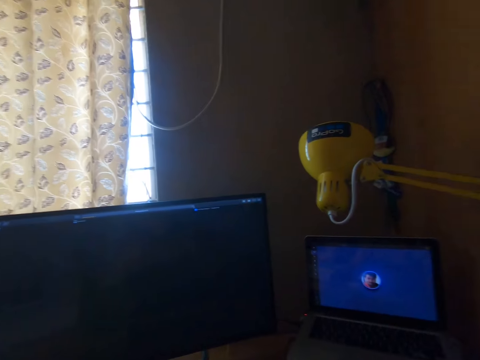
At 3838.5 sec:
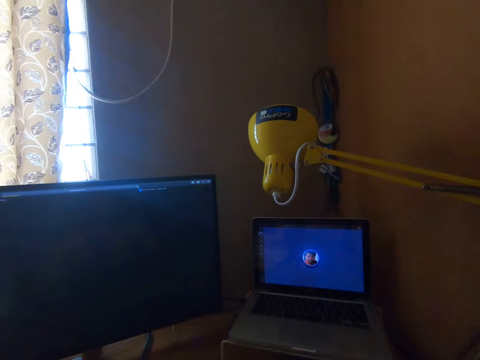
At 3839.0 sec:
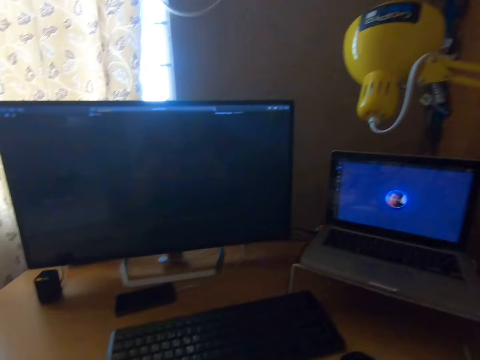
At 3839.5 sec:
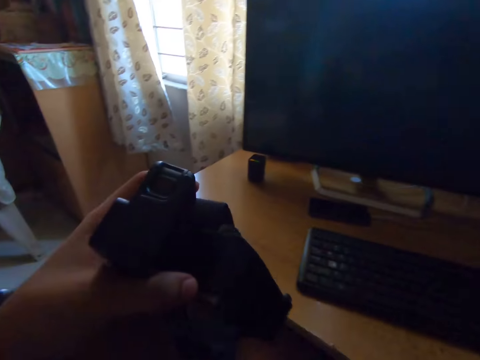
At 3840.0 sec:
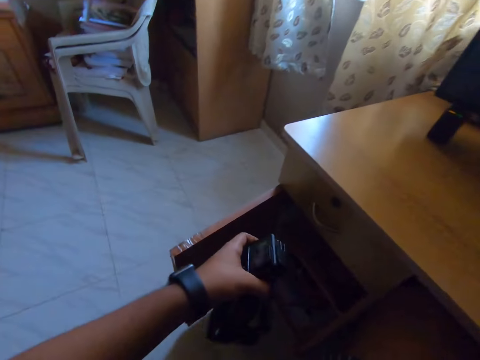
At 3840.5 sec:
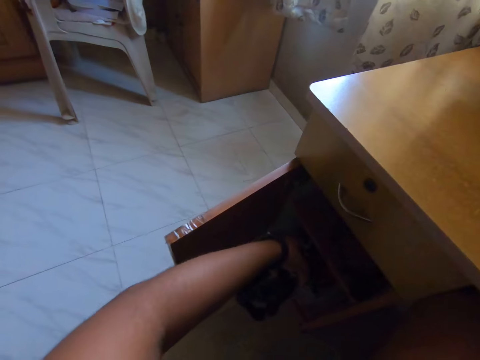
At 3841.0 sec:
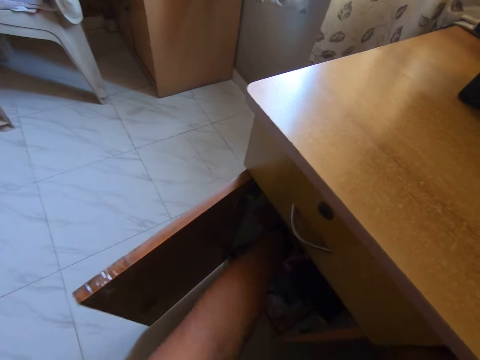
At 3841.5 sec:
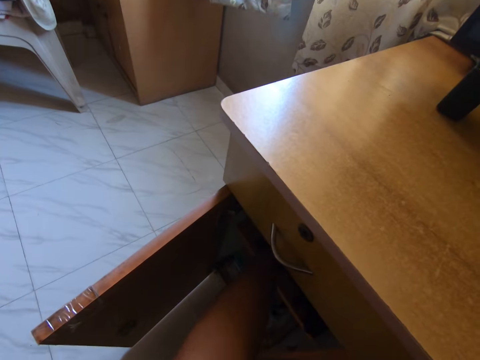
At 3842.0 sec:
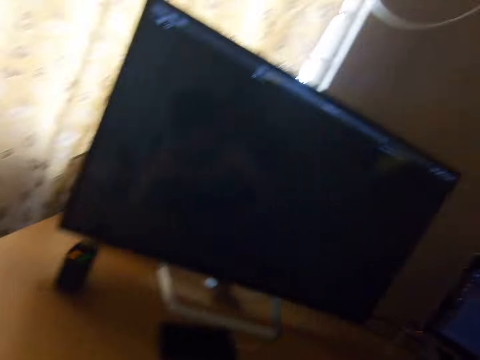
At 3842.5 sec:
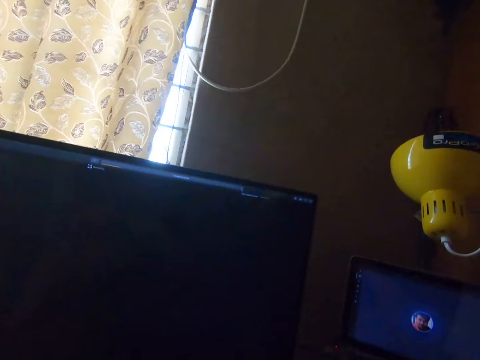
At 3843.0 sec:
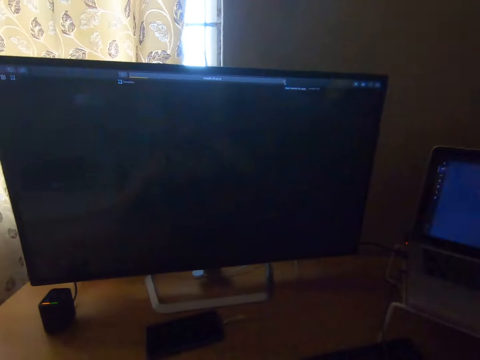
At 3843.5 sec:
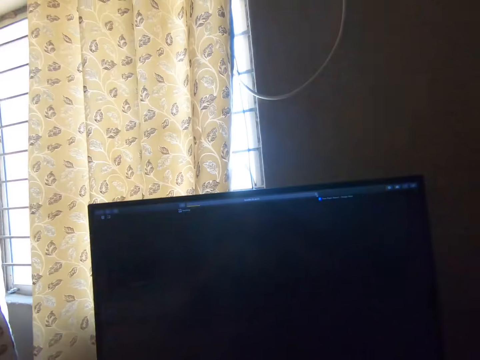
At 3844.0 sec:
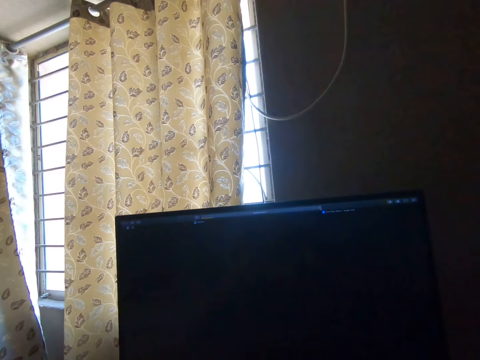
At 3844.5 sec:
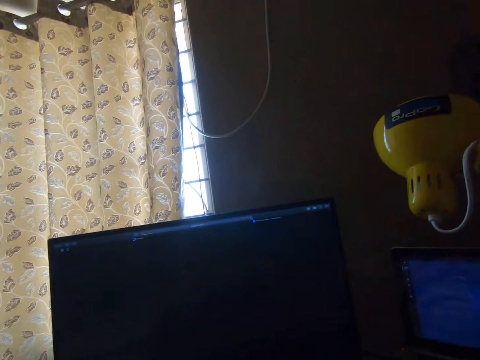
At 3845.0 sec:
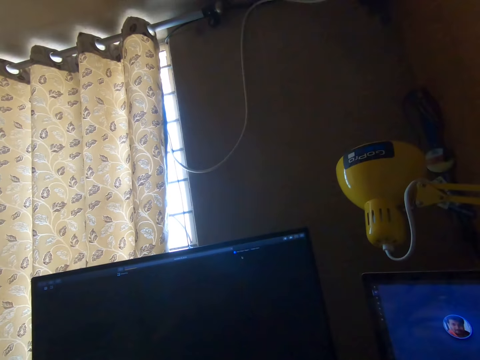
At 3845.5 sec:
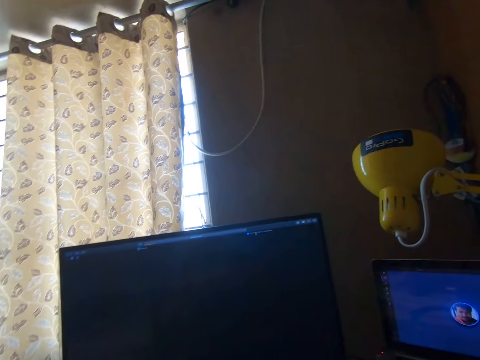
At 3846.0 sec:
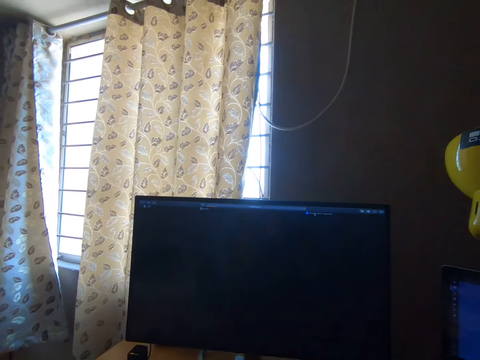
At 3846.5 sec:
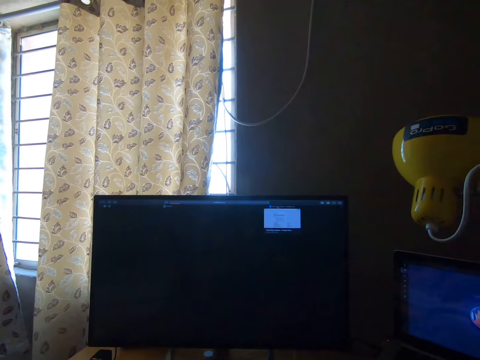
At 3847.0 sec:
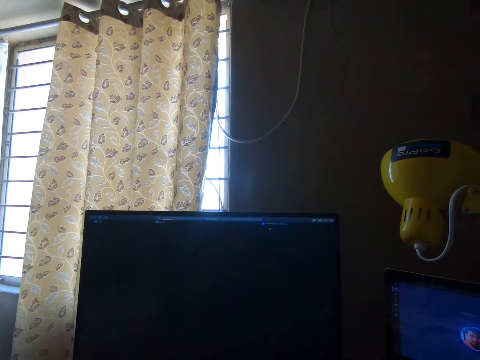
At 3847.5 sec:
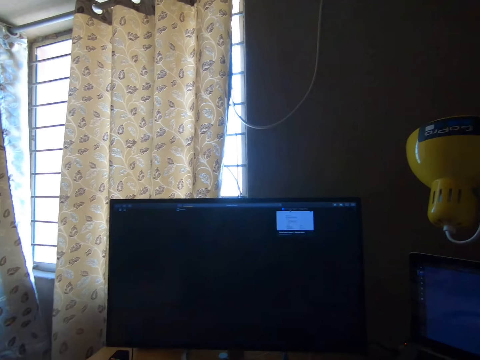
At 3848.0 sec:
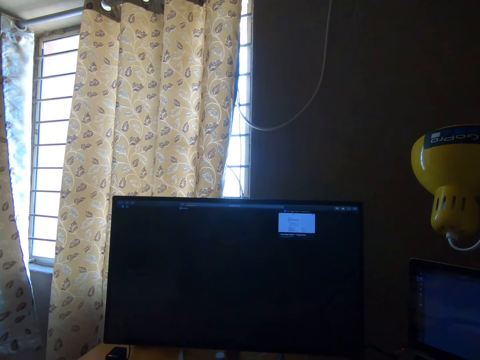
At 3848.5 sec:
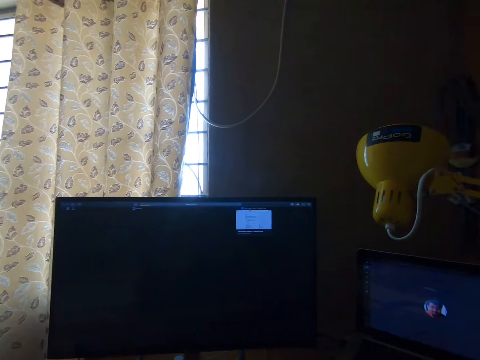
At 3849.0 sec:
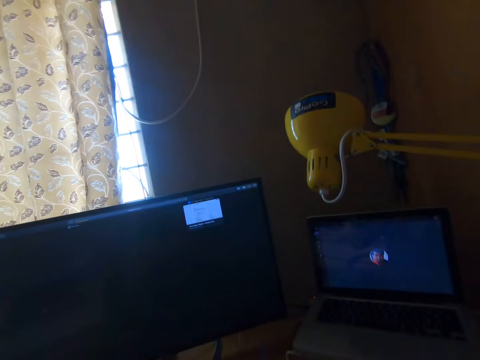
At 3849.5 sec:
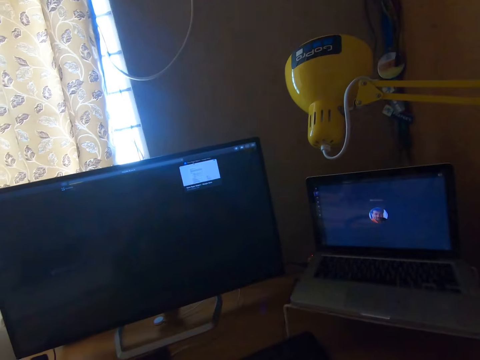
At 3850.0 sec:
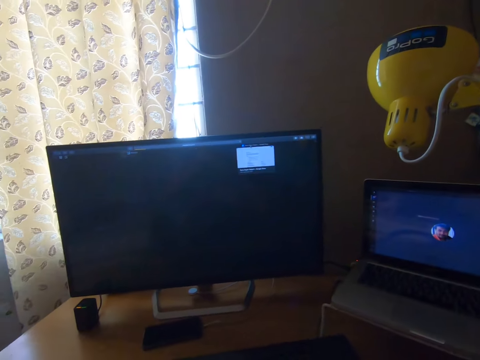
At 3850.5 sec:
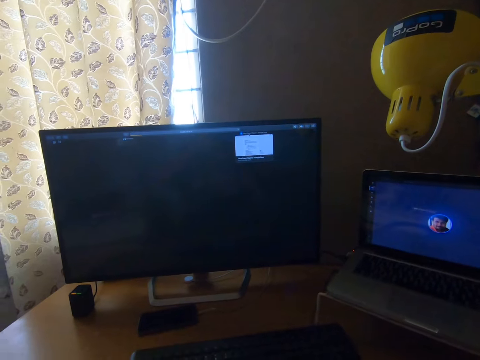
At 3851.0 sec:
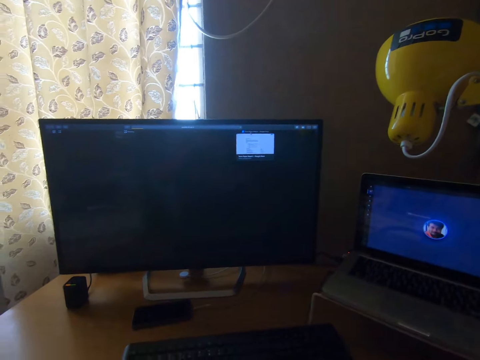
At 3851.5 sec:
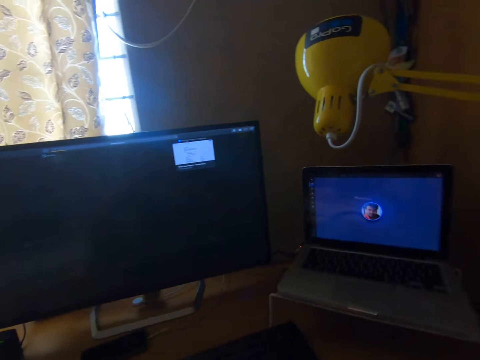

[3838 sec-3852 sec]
The camera wearer puts the camera into the cabinet with his left hand.

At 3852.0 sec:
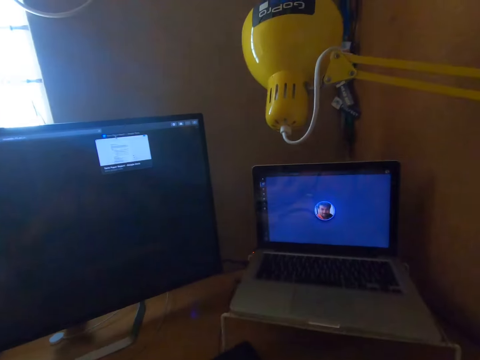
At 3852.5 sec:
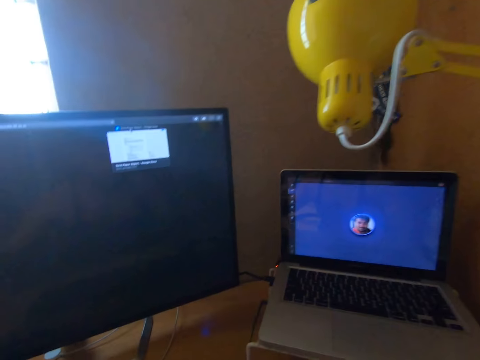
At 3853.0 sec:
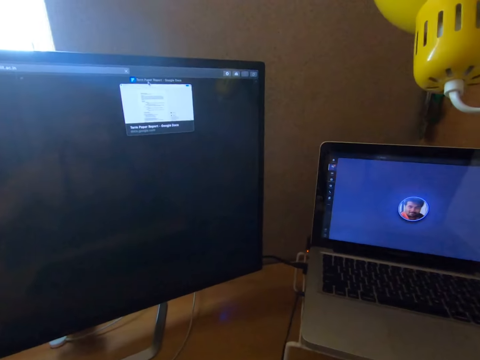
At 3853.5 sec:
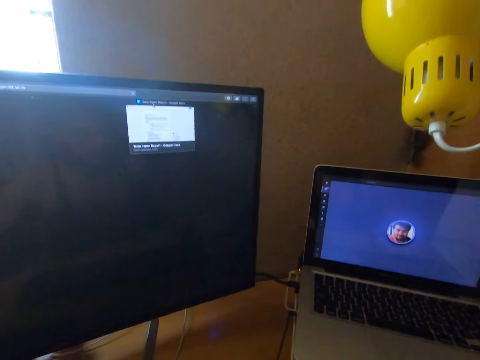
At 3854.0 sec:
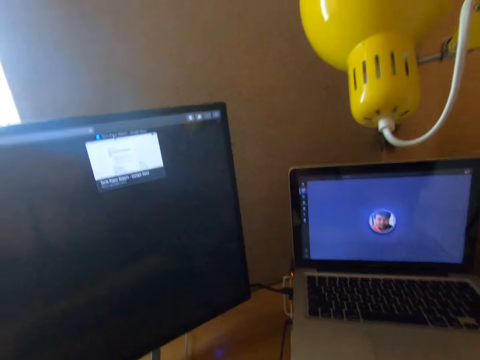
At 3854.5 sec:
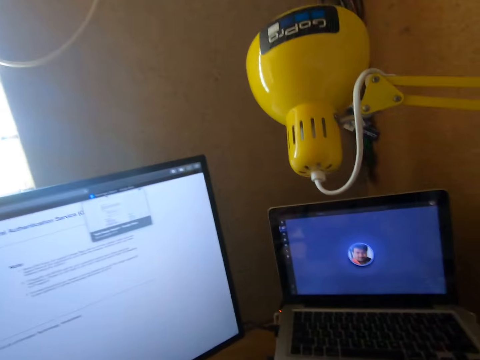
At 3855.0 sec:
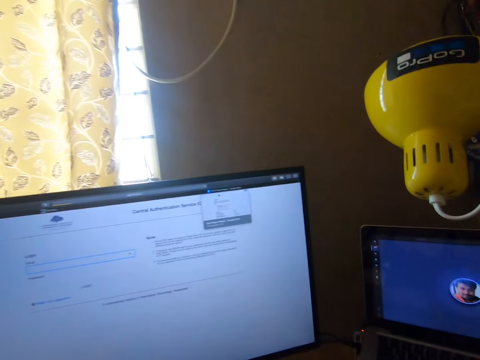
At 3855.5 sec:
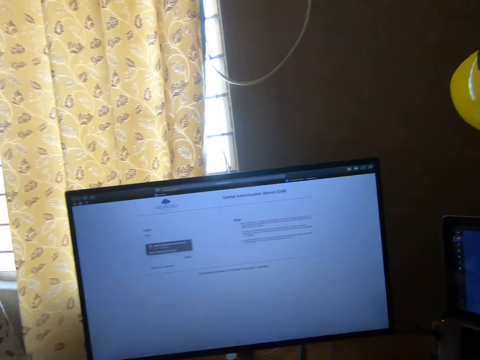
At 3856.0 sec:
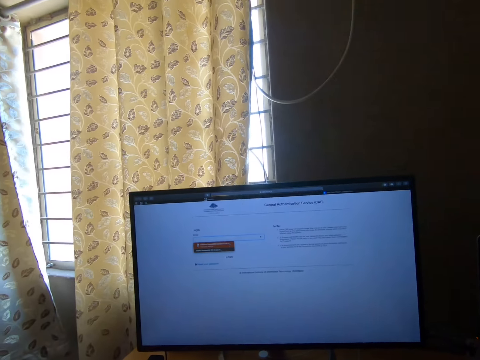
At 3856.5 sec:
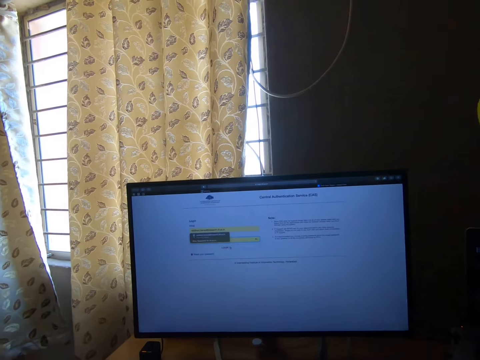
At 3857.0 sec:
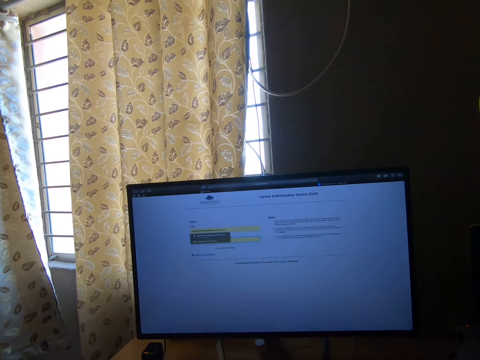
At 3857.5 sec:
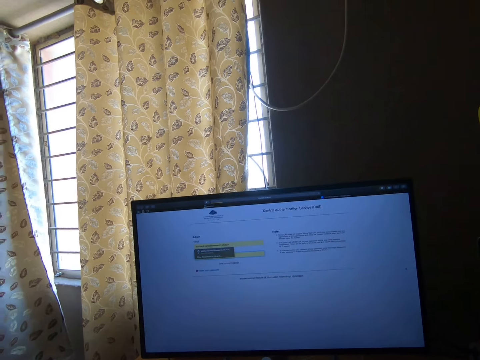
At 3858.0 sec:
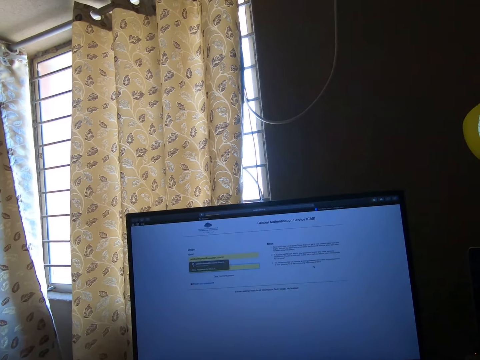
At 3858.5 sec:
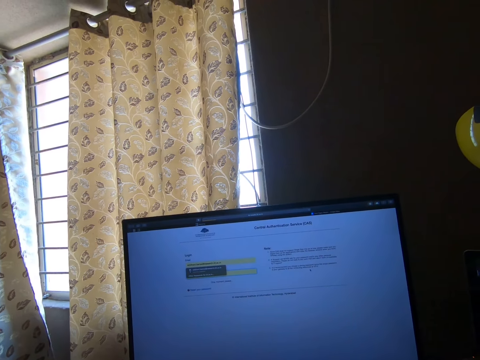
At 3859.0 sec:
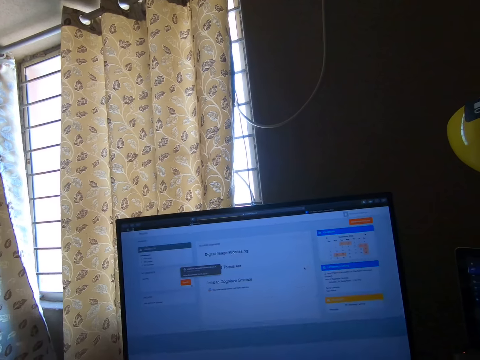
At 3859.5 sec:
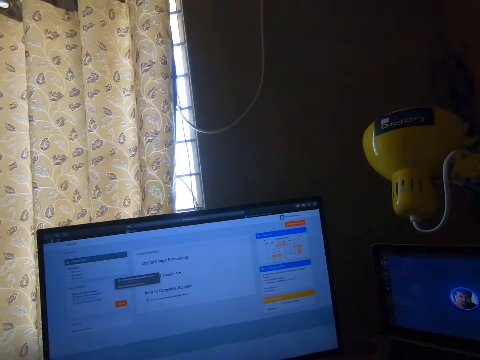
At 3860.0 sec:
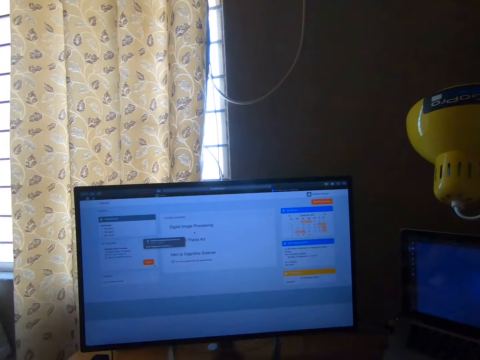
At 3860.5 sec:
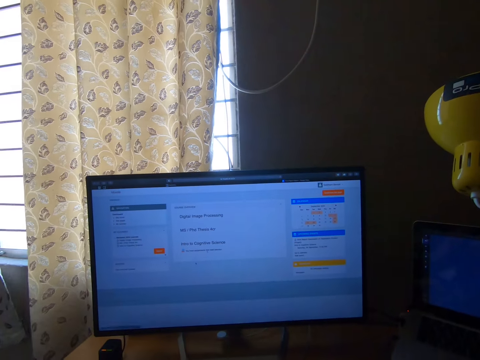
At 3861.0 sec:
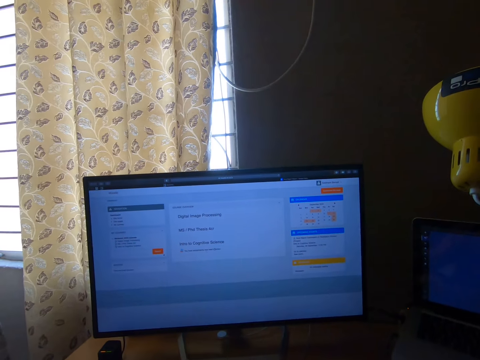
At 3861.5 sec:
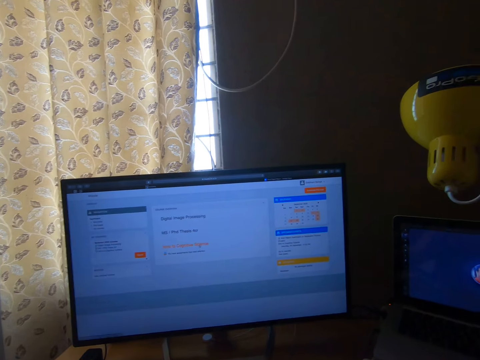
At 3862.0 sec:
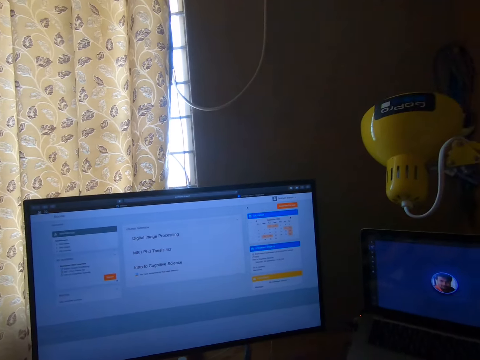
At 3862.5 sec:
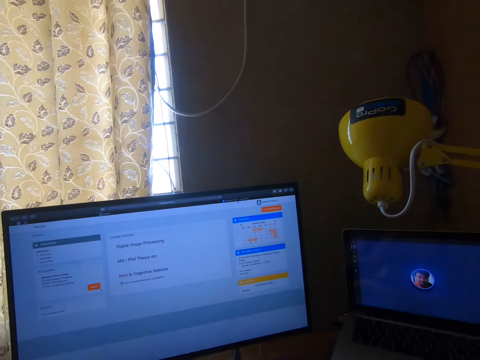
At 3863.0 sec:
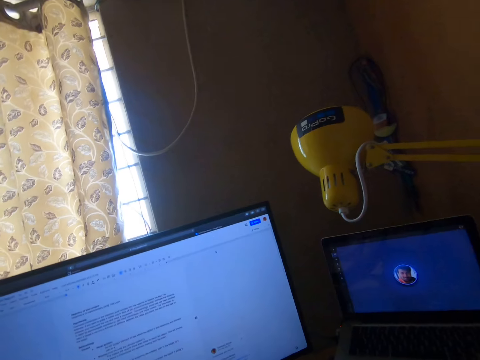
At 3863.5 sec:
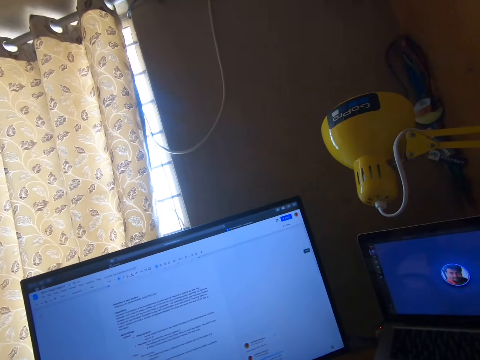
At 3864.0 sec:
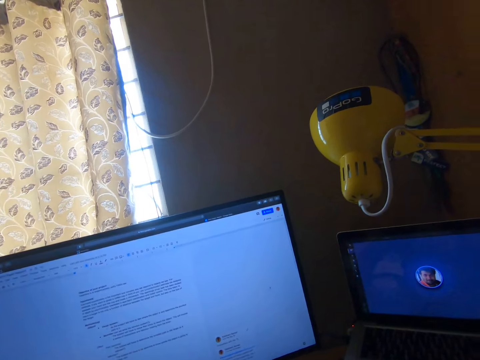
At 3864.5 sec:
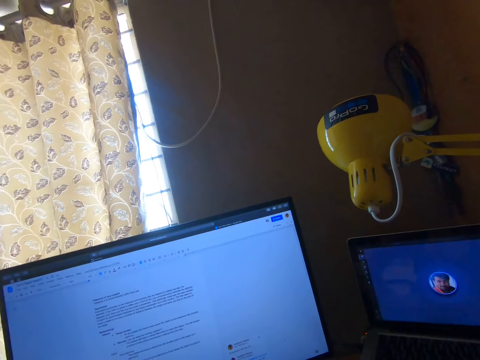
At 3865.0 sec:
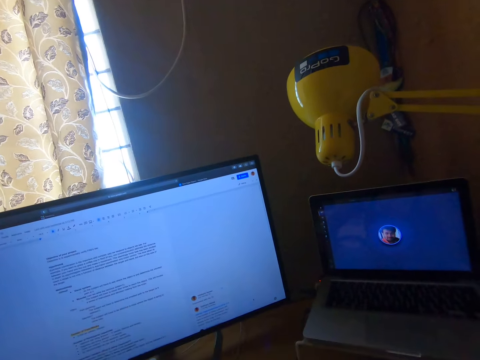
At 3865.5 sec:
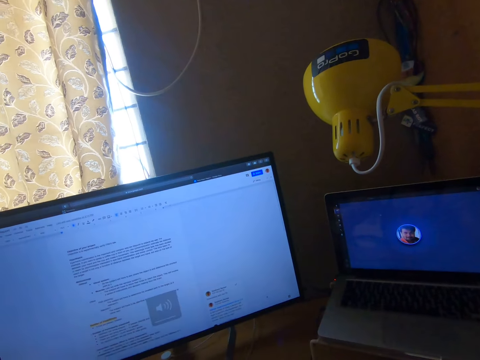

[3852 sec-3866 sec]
The camera wearer scrolls the tabs on the desktop screen. They click the mouse.
